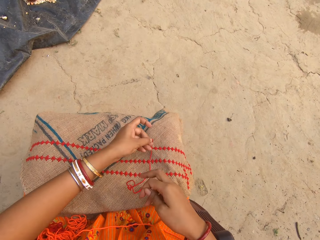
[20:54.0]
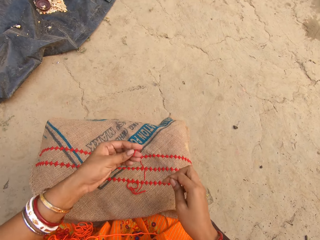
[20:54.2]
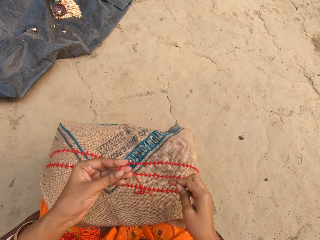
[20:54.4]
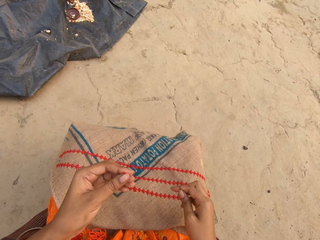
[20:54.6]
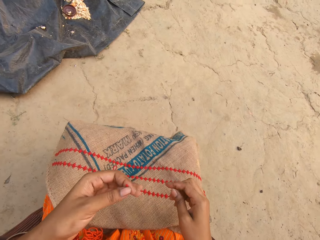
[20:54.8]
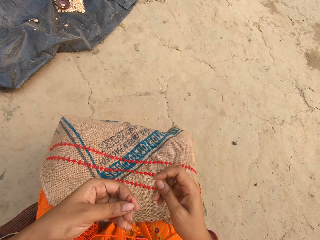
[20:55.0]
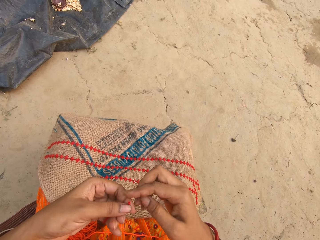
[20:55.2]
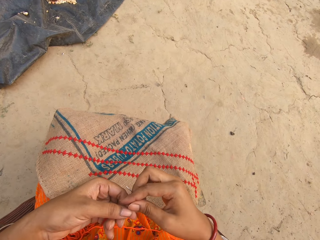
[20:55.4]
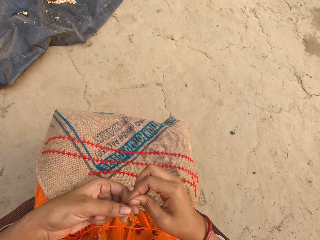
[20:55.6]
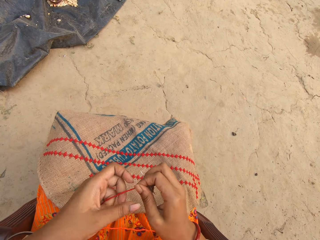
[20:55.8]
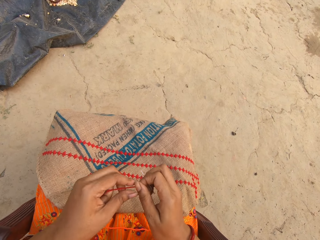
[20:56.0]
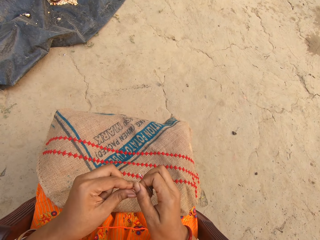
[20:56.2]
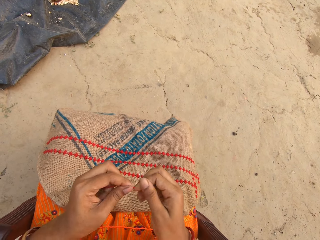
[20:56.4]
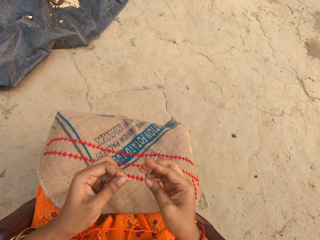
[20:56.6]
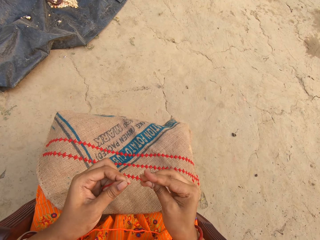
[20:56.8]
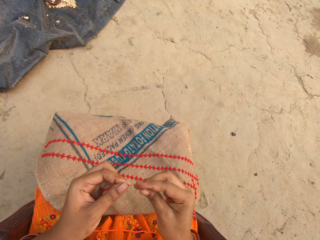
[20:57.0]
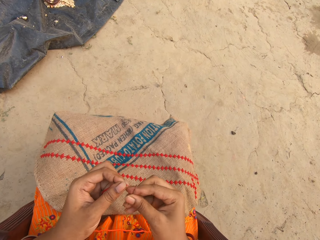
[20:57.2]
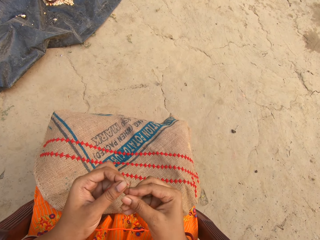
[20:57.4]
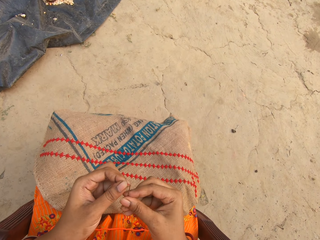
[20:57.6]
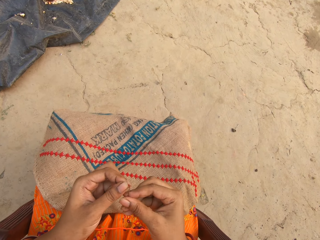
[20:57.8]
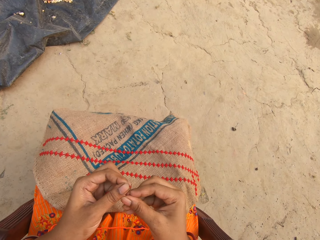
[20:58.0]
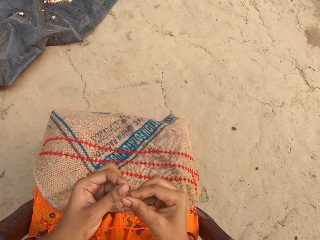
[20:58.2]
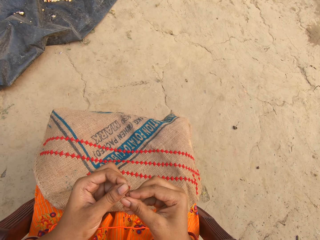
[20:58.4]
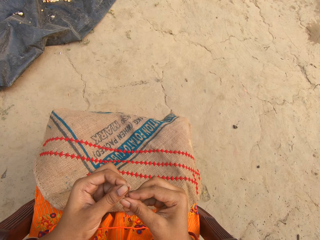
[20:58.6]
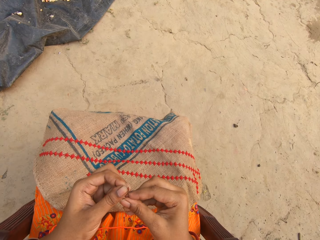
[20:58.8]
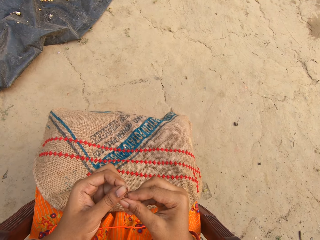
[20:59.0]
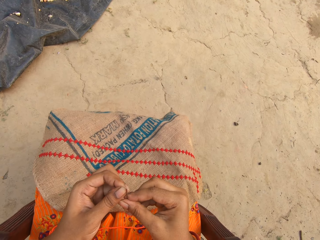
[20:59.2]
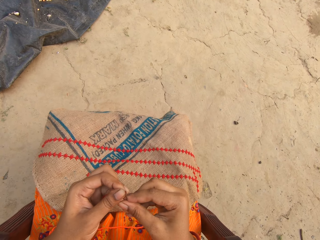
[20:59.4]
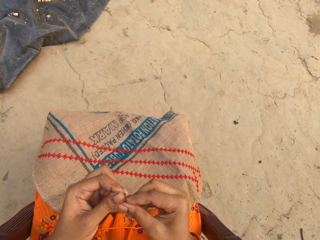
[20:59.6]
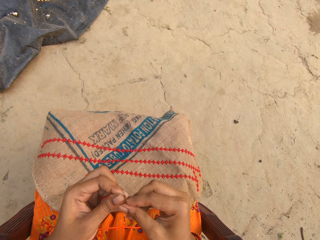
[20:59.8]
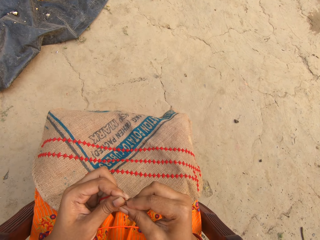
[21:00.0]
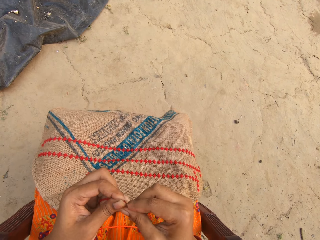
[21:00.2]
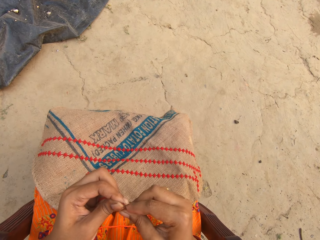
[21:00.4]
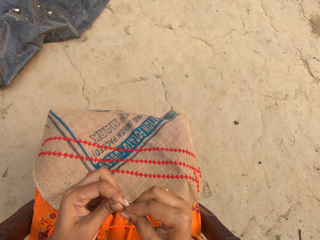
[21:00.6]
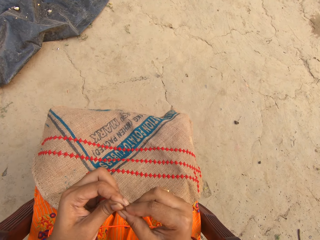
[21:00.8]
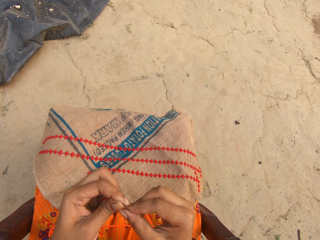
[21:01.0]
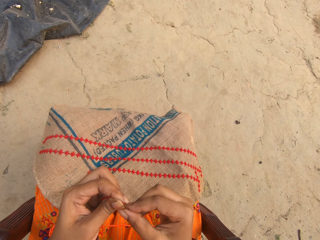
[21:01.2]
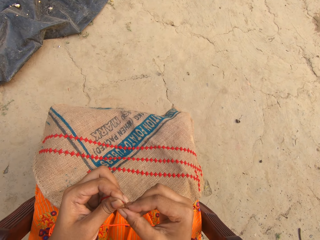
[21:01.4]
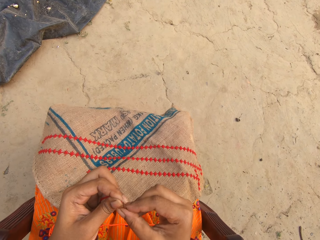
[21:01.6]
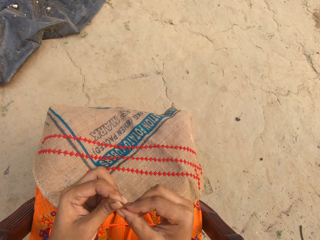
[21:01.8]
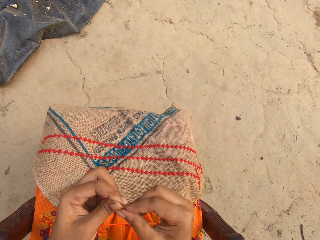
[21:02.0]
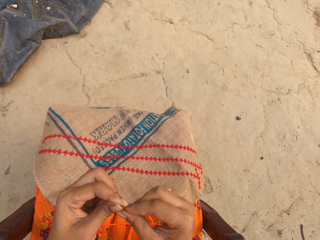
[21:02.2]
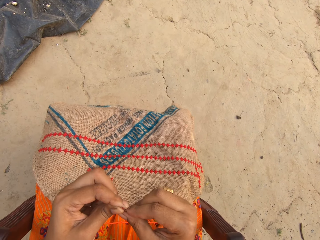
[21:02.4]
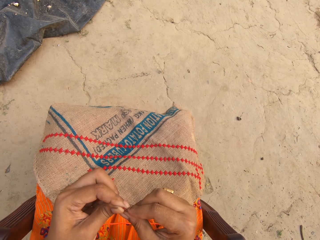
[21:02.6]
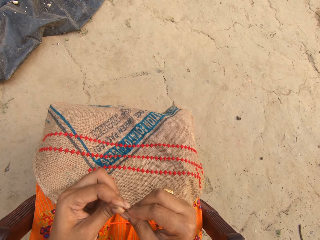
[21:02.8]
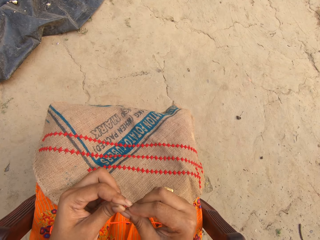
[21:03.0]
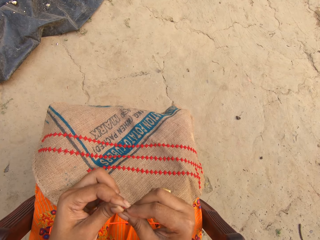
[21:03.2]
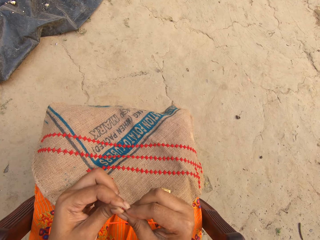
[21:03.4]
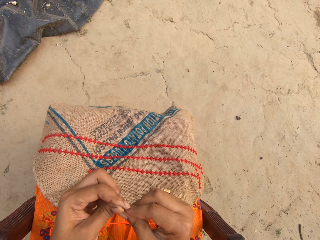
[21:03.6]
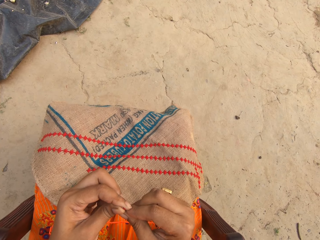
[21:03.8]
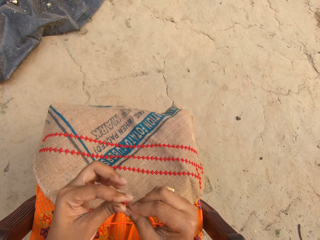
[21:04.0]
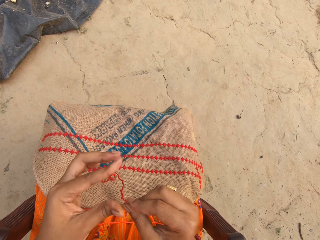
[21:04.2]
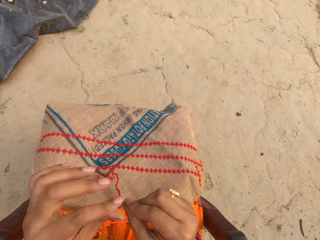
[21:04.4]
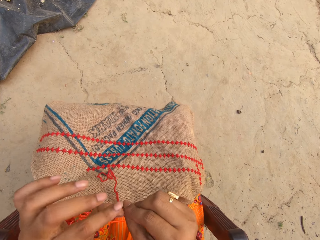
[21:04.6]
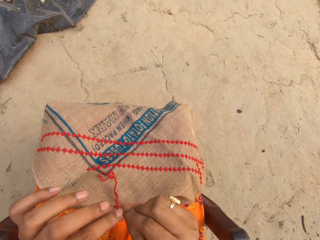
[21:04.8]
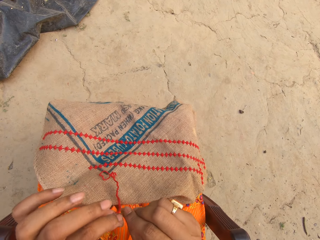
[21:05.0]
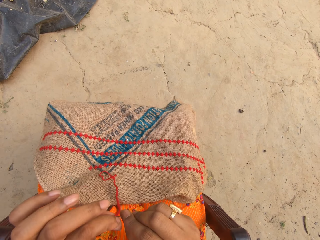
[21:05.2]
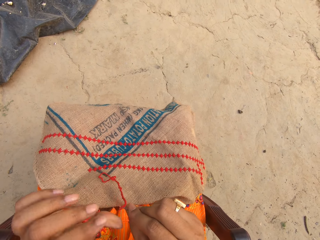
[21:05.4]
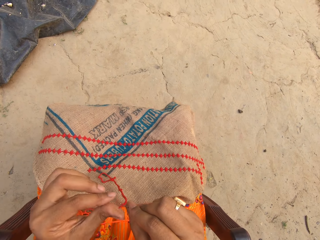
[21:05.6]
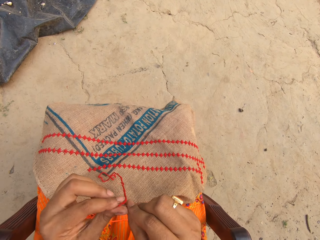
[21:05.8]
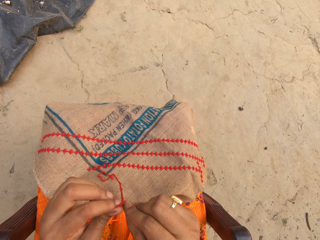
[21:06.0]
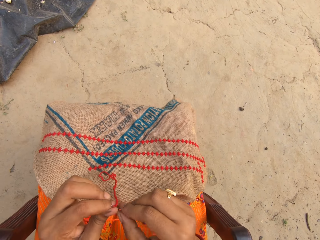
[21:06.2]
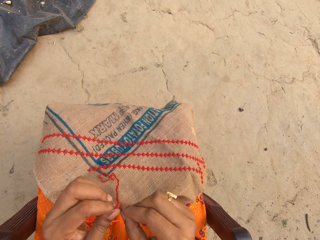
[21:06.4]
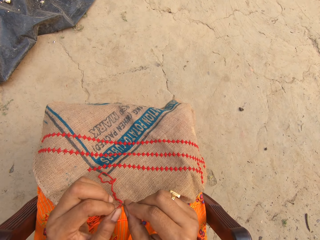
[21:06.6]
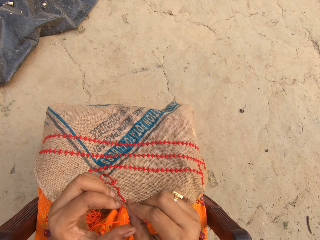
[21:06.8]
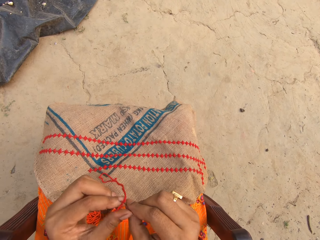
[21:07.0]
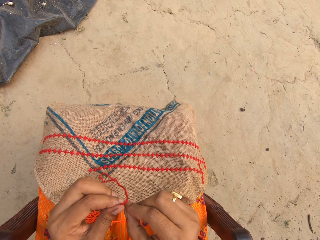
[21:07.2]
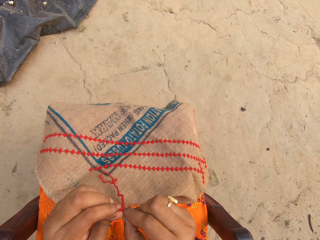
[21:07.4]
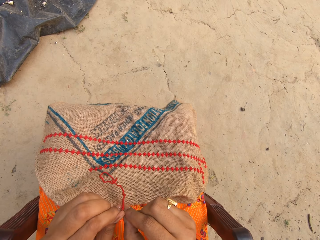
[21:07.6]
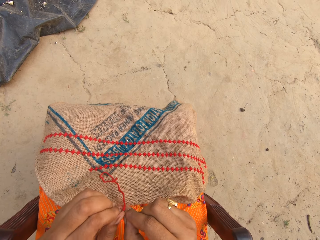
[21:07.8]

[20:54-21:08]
The camera wearer picks the thread or yarn from her lap with her left hand. She twists the edge of the thread with her hands. She holds the yarn. She passes the thread in her left hand through the hole on the needle in her right hand. She pulls the thread out of the hole on the needle in her right hand with her left hand.

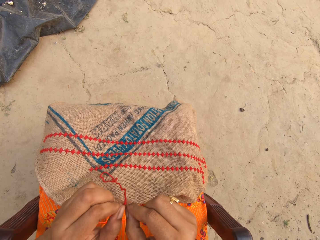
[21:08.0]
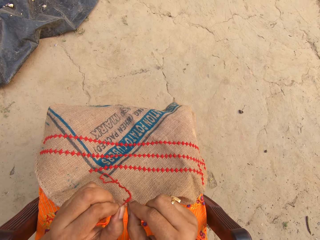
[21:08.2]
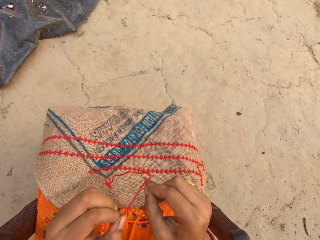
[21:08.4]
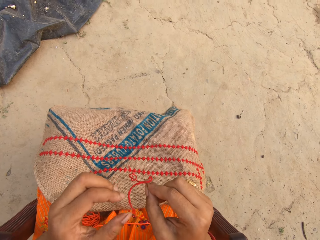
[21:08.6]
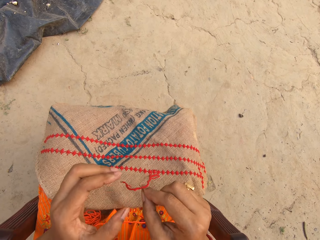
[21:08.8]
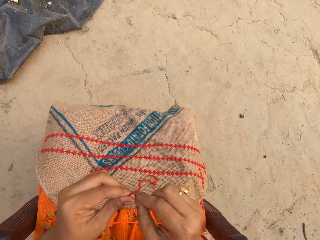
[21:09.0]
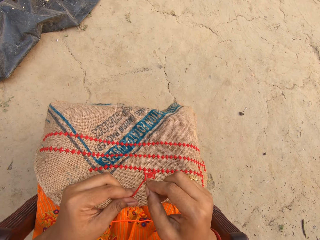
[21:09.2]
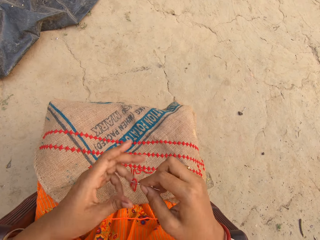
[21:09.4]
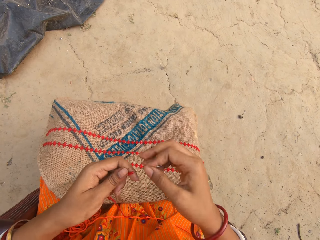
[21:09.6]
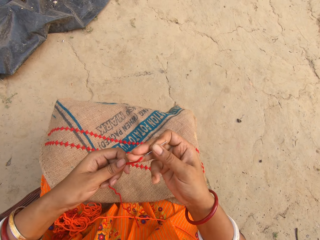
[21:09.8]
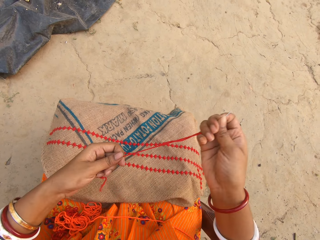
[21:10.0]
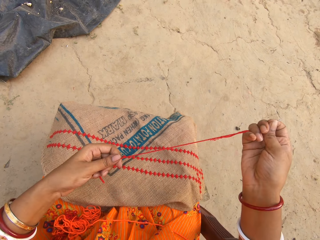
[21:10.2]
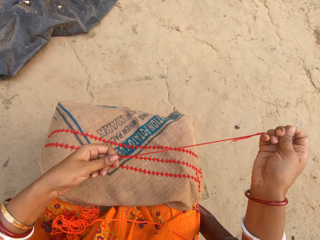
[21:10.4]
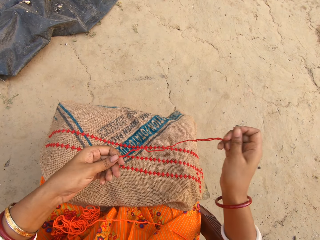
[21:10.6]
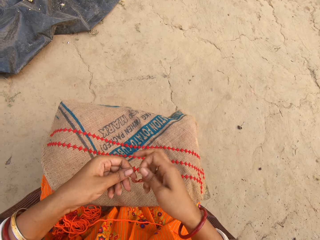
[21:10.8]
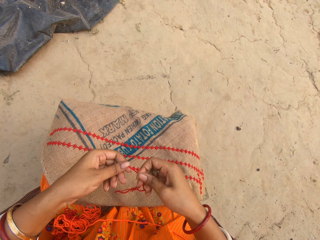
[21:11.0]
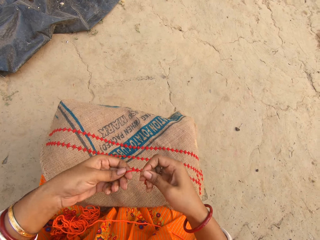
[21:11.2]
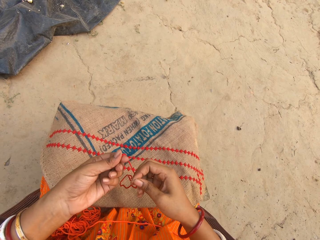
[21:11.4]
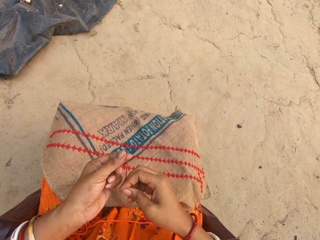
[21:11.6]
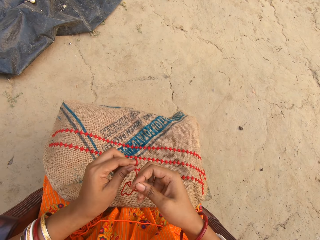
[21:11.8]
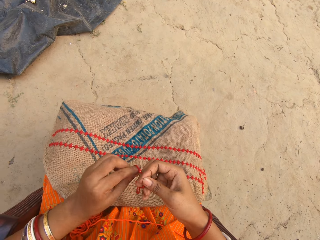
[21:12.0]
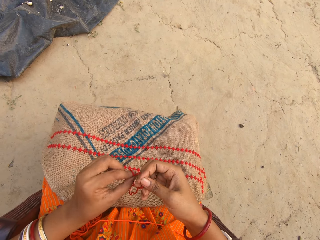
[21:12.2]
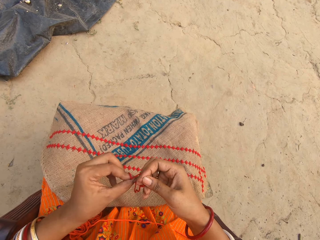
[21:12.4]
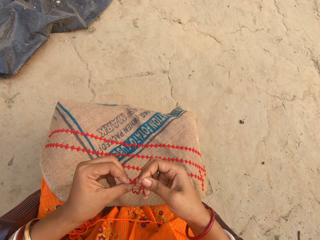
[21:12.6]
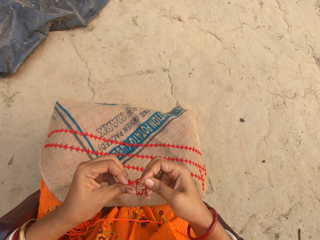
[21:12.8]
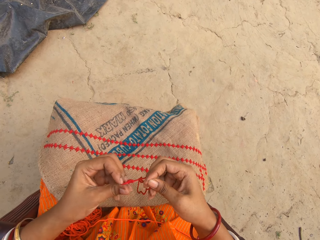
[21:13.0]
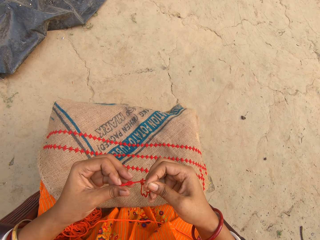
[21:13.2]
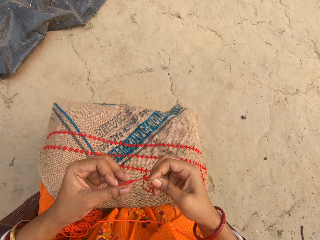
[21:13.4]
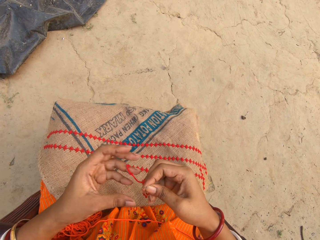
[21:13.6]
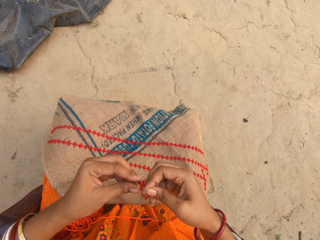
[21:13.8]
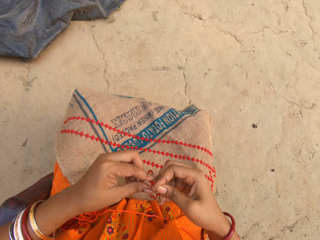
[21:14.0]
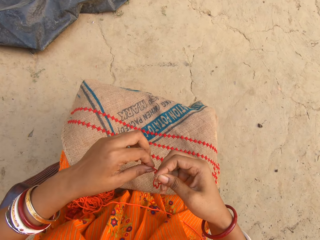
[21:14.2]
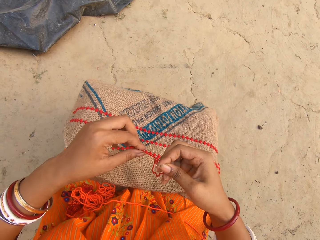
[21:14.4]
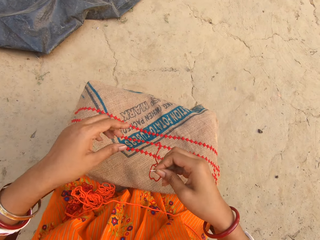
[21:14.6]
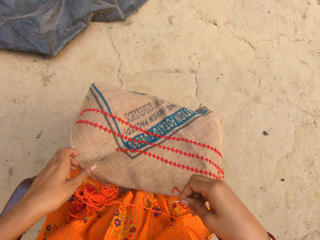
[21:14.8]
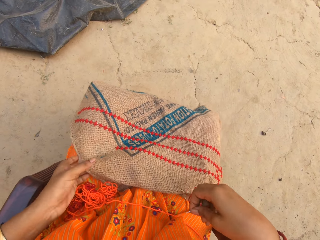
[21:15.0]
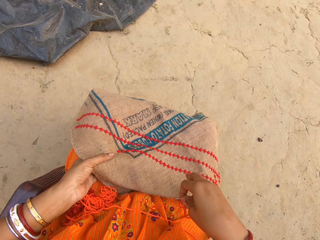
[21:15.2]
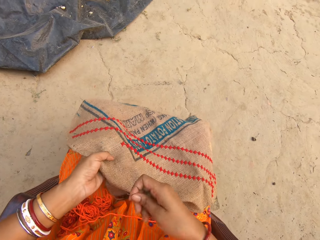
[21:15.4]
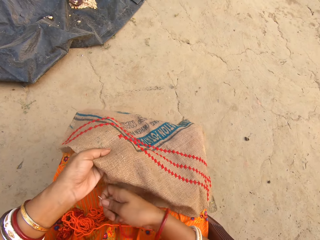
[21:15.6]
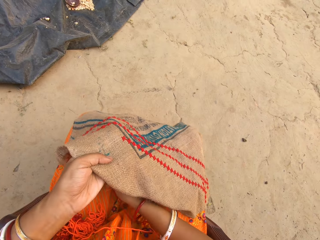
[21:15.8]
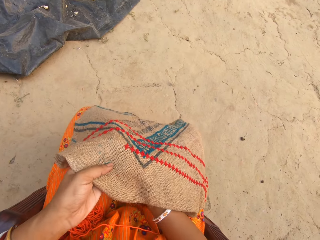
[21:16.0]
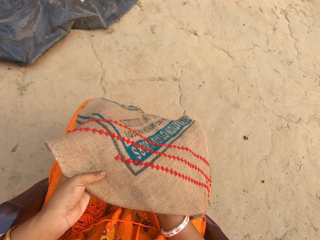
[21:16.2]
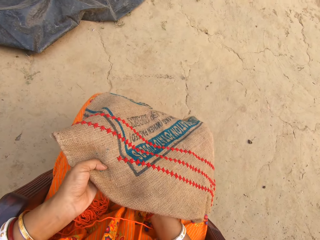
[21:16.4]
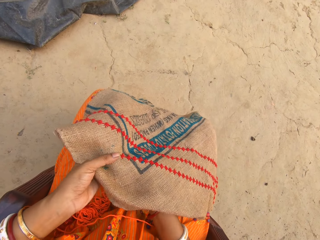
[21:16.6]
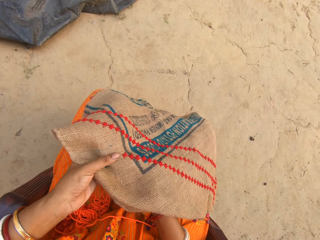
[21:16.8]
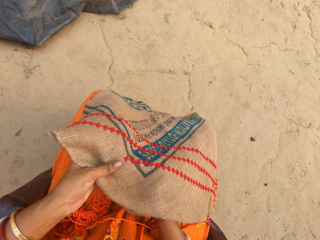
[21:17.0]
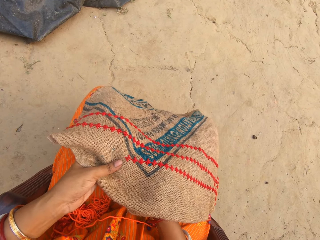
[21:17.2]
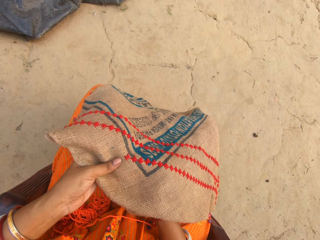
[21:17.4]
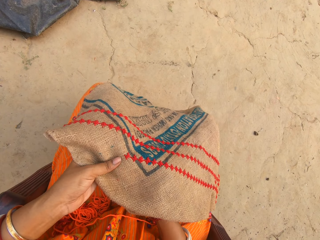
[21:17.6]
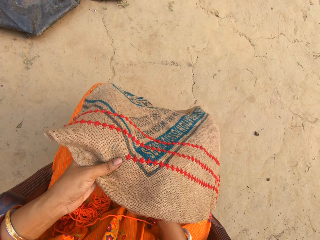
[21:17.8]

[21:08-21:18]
The camera wearer adjusts the thread on the needle in her right hand with her left hand. She touches the yarn. She ties the thread on the needle in her right hand with her left hand. She holds the piece of cloth on her lap with her left hand.
